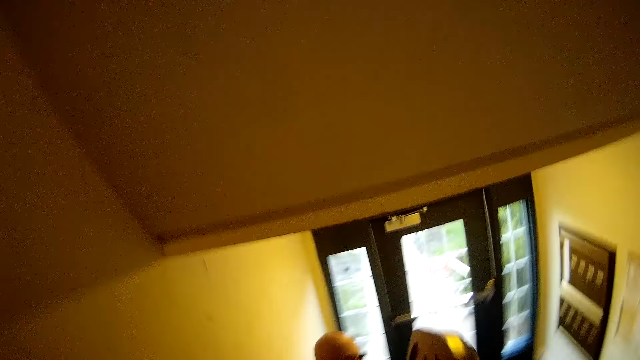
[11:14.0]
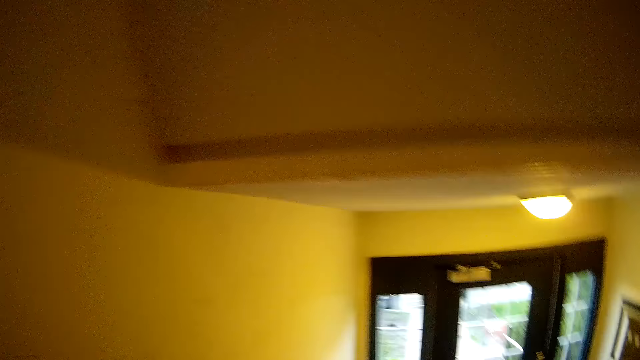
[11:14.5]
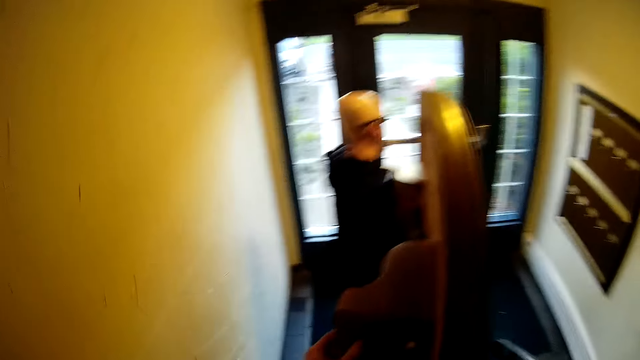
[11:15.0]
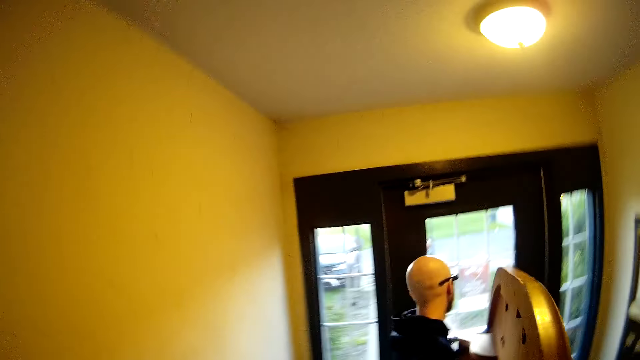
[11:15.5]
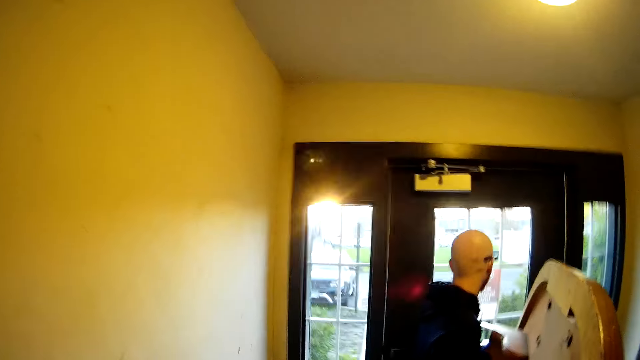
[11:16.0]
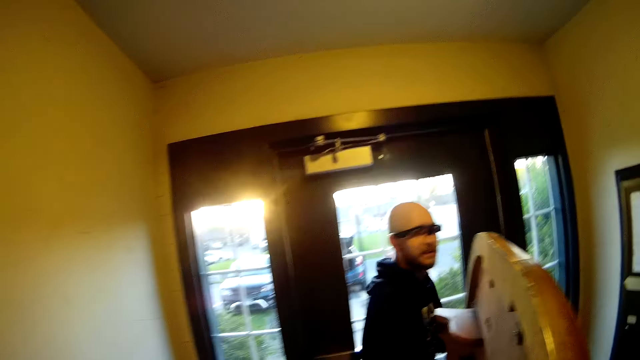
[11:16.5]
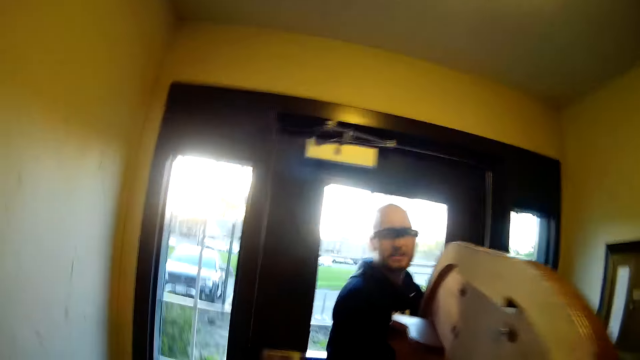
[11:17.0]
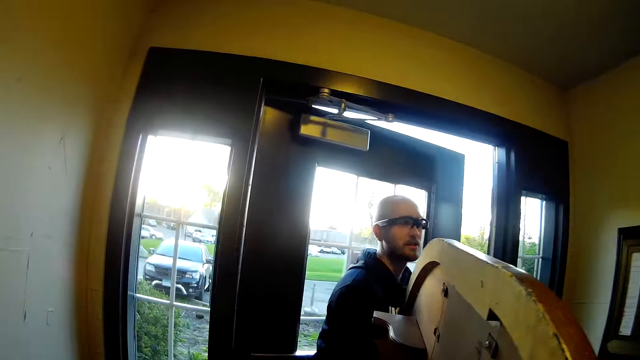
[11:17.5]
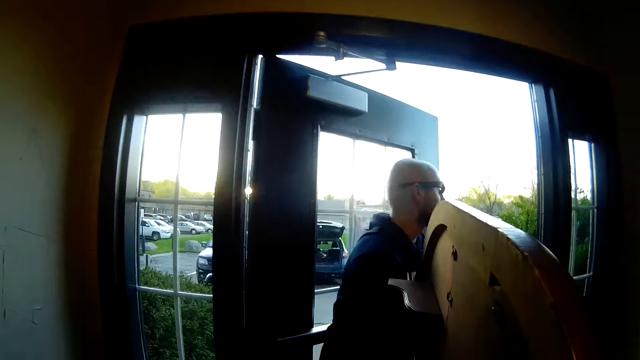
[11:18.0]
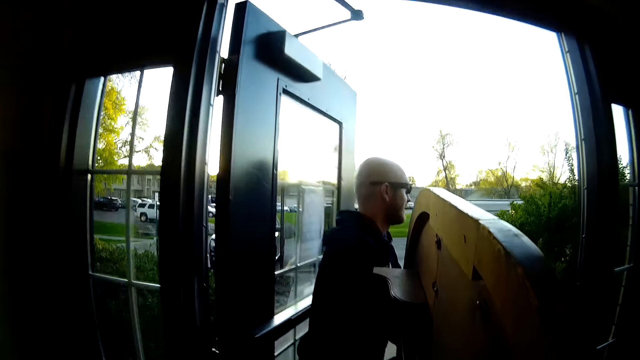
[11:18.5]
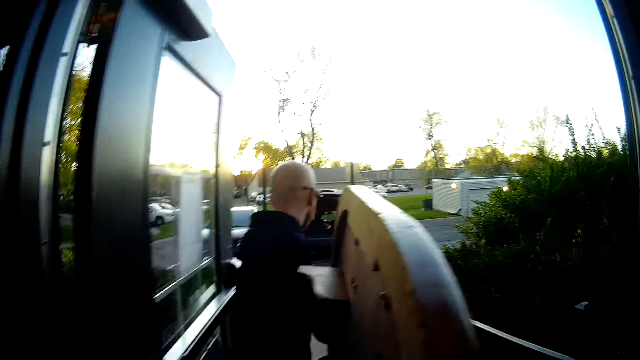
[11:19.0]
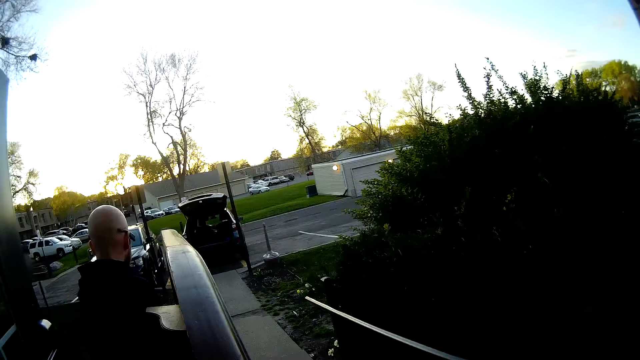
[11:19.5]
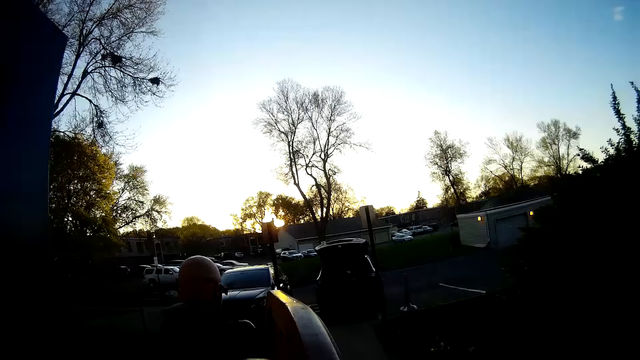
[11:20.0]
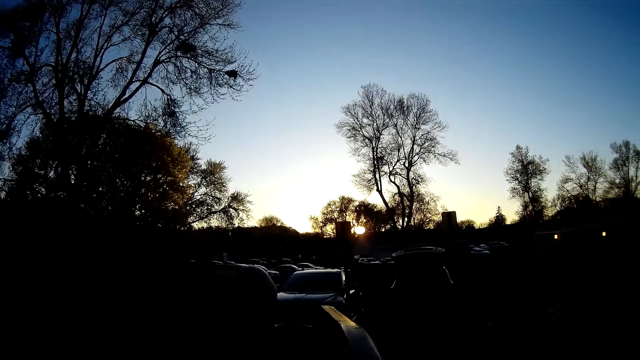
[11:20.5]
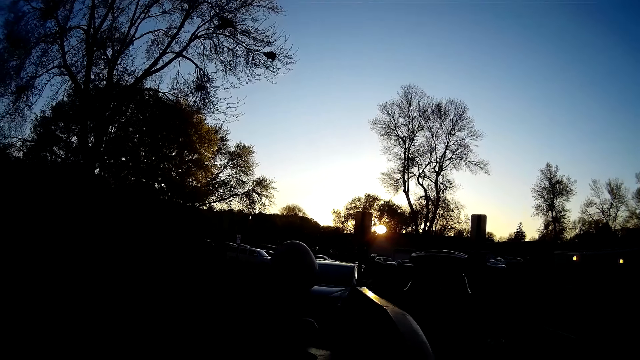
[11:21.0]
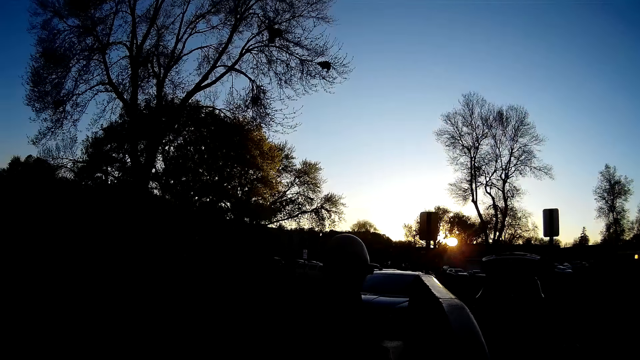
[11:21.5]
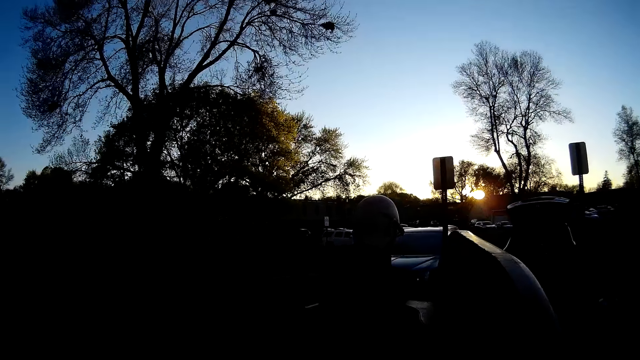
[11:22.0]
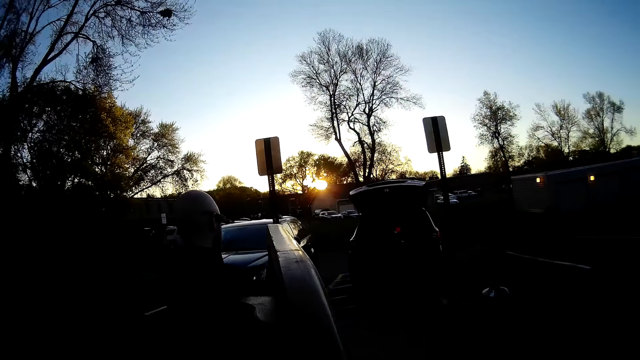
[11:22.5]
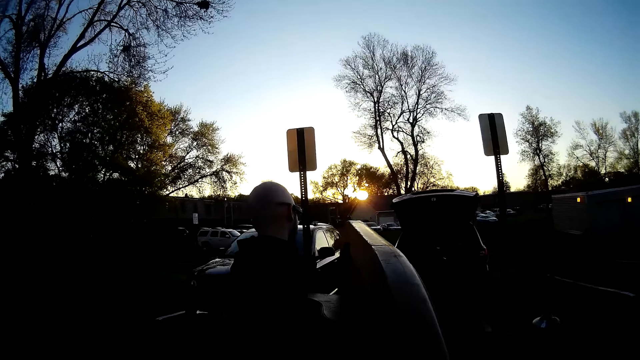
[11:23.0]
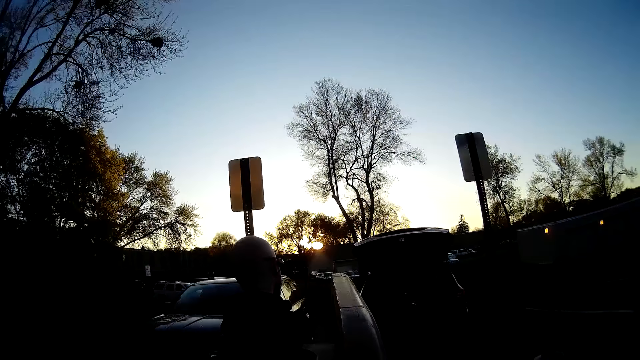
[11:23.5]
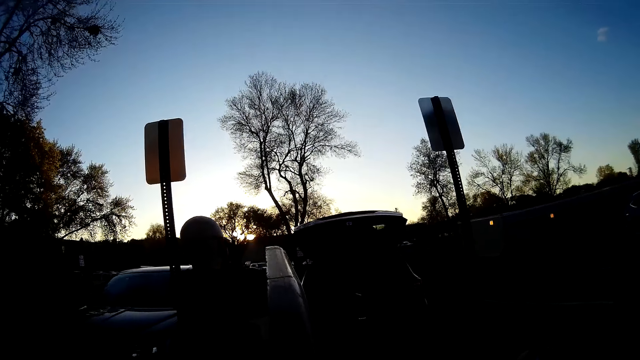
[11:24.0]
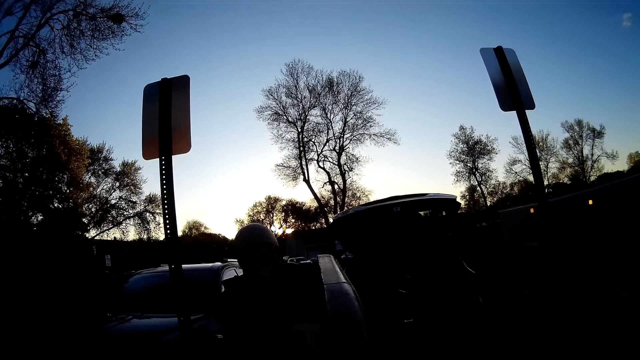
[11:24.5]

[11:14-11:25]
A man opens a door. The man walks outside with a table in both hands. The camera wearer walks out of the door with the table in both hands.

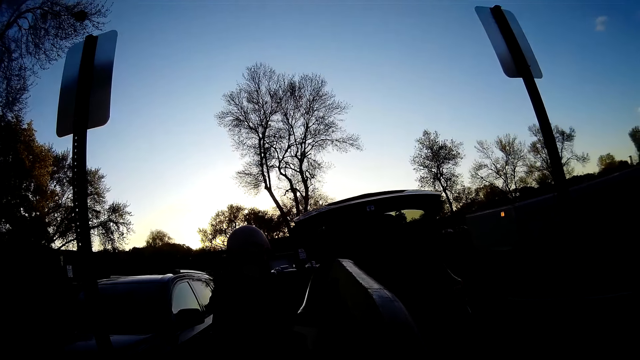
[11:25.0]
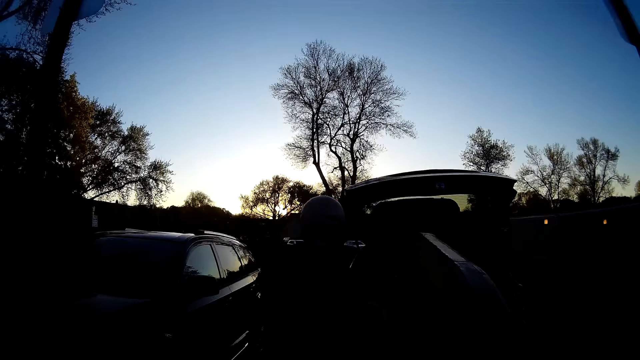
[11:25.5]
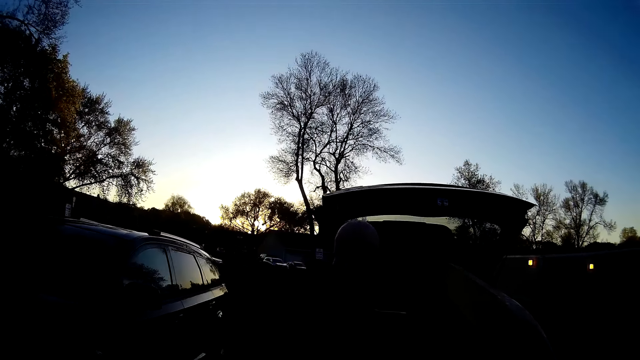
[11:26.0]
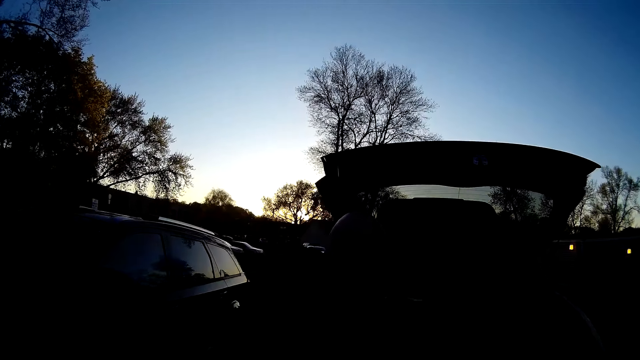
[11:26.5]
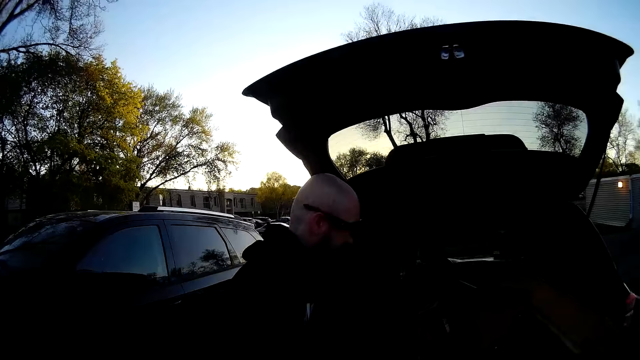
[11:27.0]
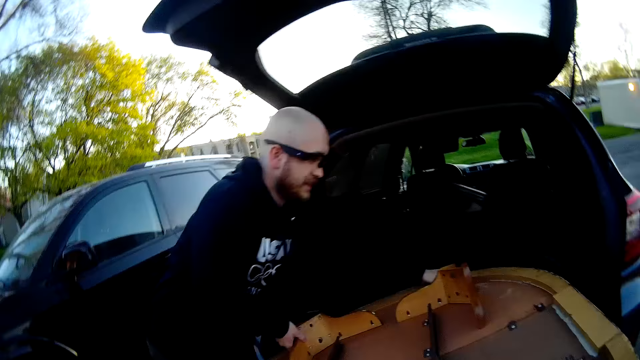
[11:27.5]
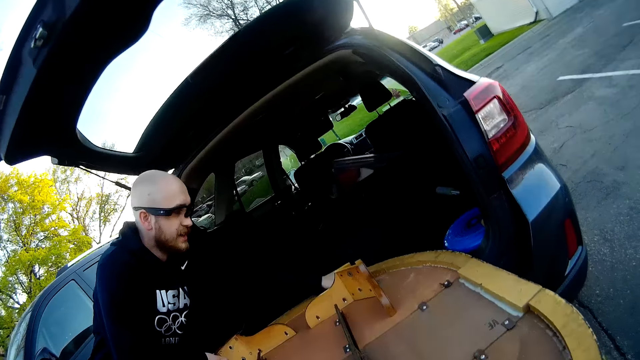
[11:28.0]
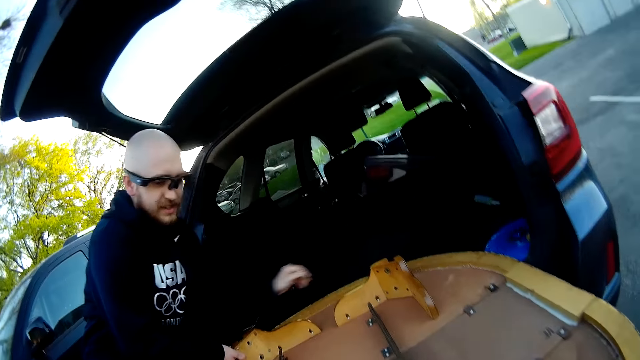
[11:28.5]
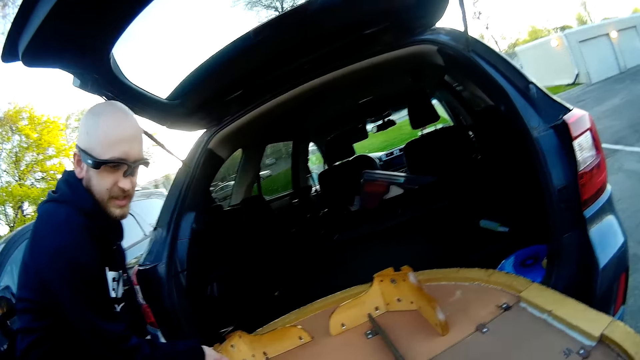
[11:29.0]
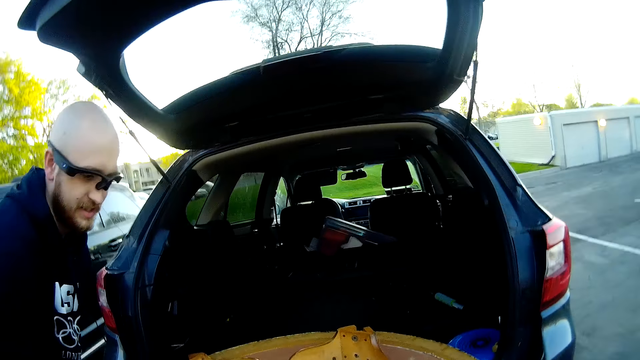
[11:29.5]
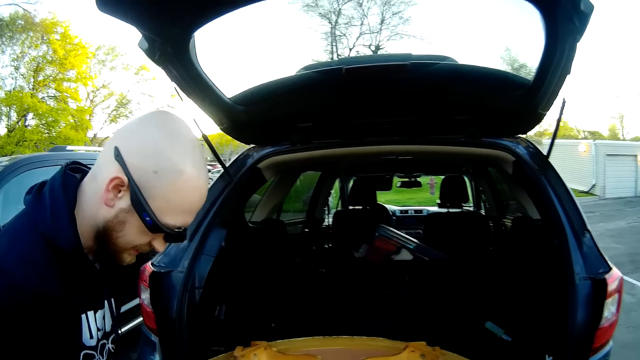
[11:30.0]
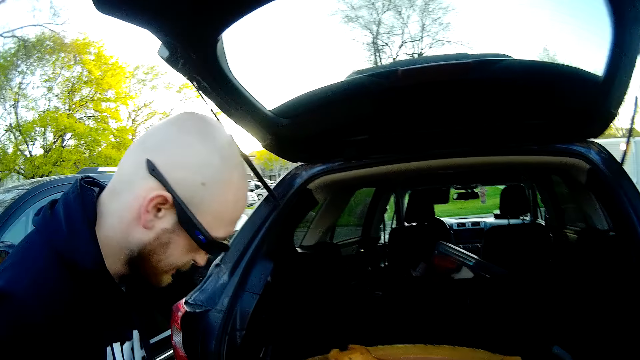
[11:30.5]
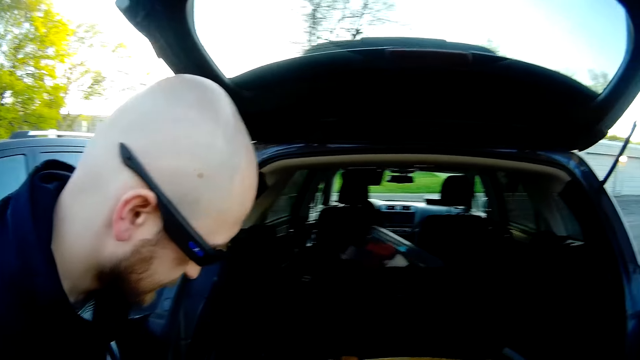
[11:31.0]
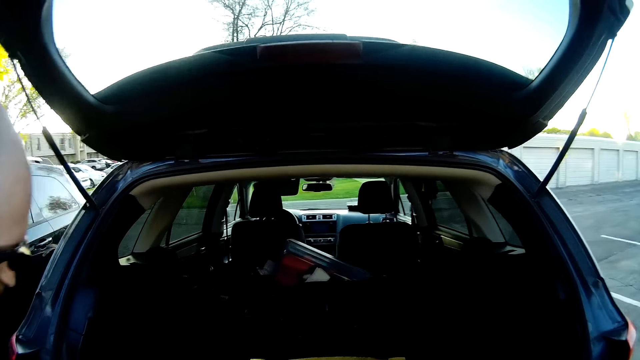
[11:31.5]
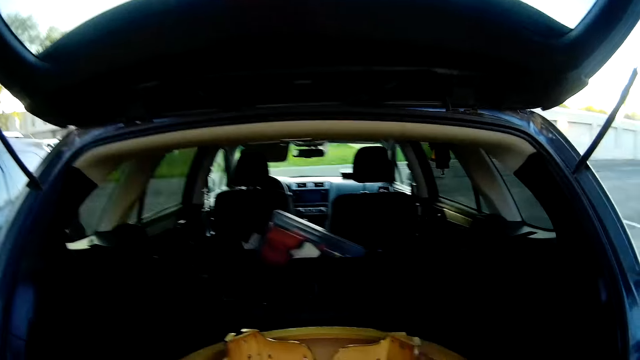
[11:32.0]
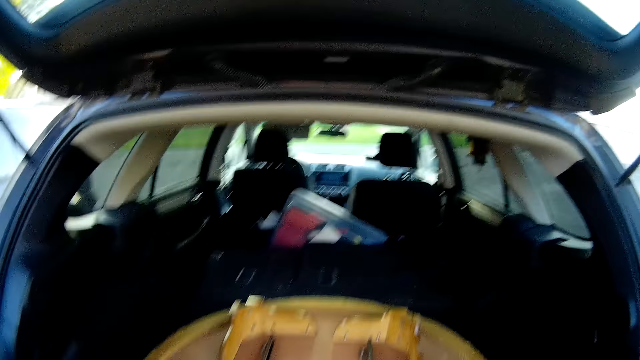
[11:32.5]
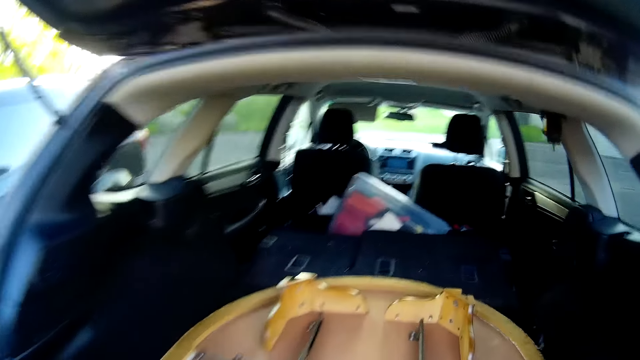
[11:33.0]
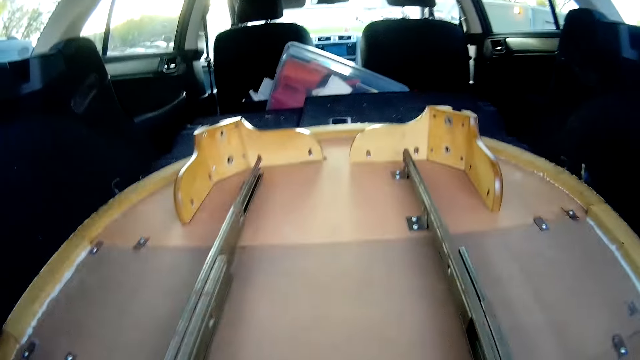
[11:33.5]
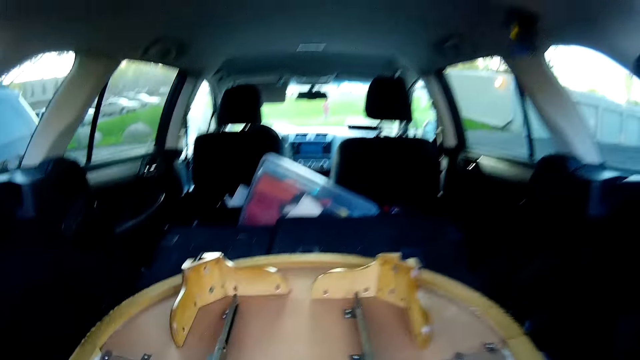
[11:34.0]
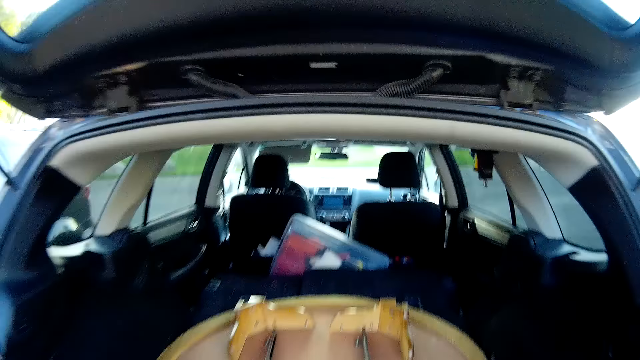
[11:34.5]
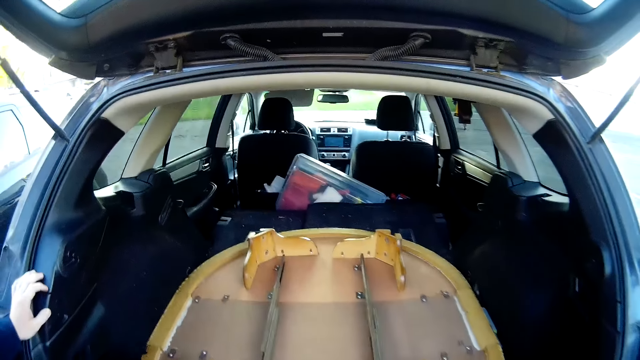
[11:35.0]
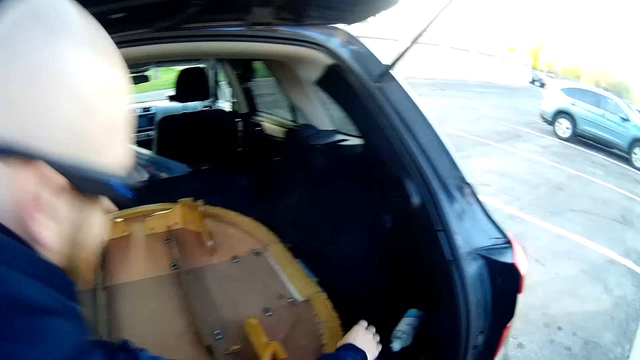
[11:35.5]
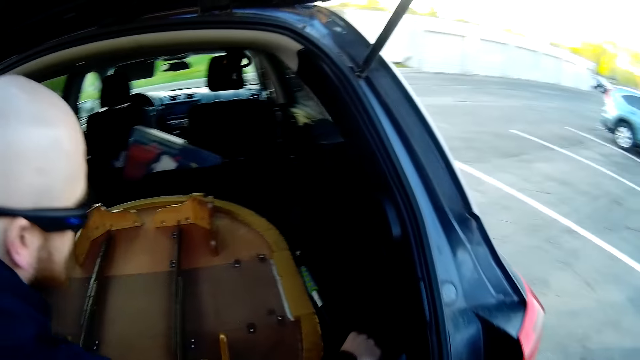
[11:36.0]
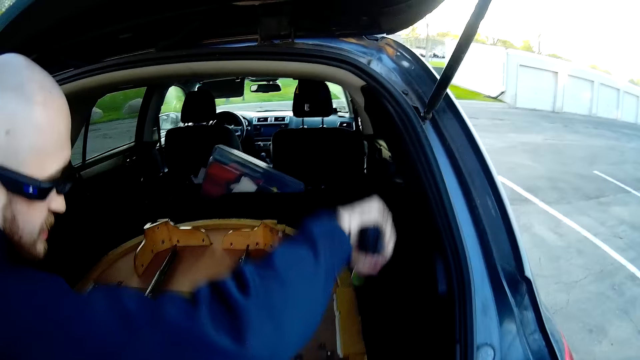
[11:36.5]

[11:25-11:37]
The man drops the table on the trunk of the car. The man lifts the table. The camera wearer pushes the table into the trunk of the car. The man talks to the camera wearer. Another man removes a hockey stick from the trunk of the car.
